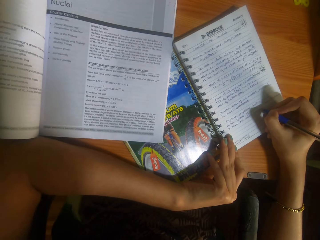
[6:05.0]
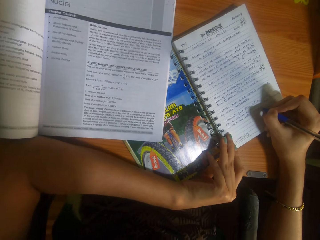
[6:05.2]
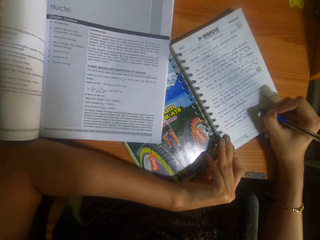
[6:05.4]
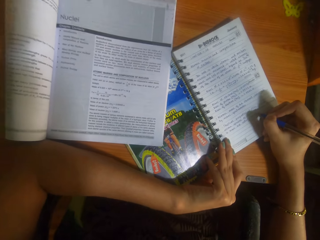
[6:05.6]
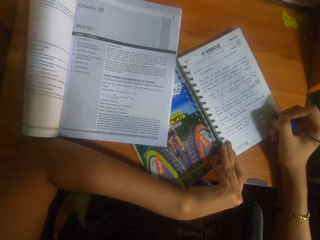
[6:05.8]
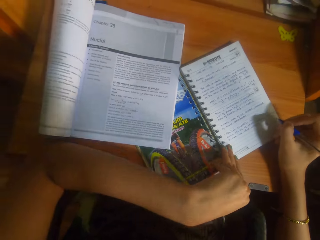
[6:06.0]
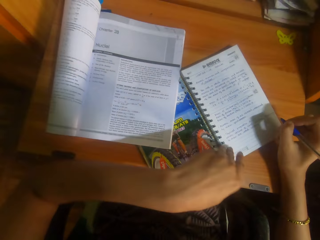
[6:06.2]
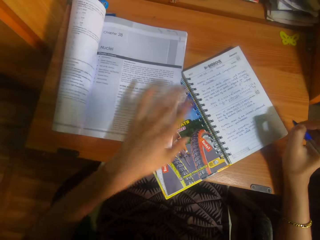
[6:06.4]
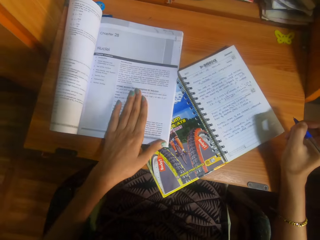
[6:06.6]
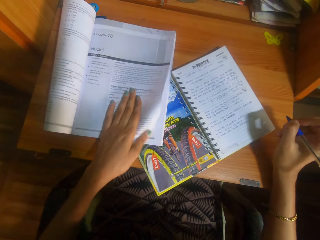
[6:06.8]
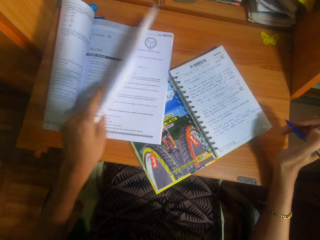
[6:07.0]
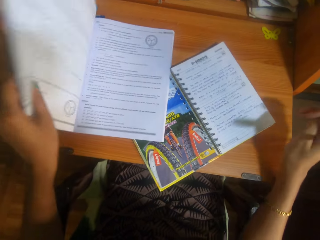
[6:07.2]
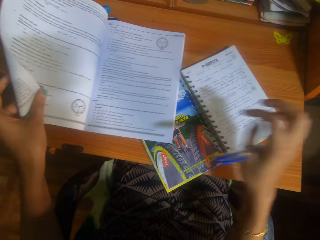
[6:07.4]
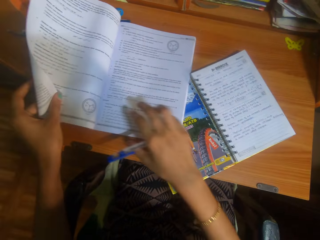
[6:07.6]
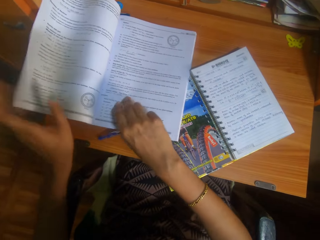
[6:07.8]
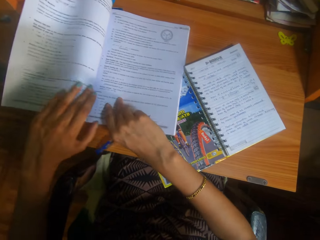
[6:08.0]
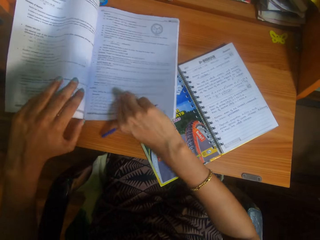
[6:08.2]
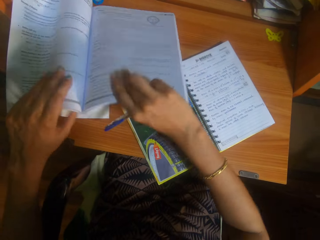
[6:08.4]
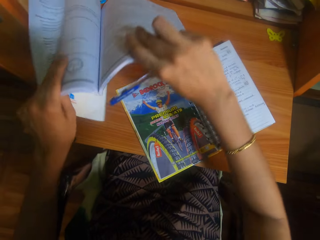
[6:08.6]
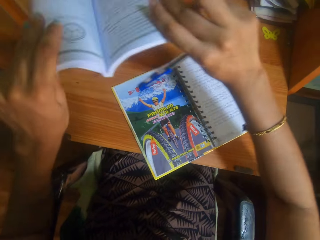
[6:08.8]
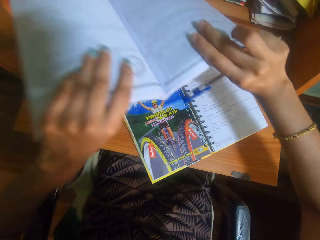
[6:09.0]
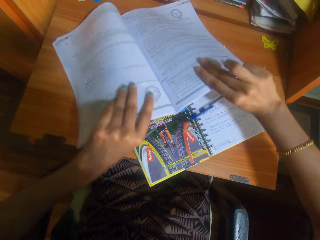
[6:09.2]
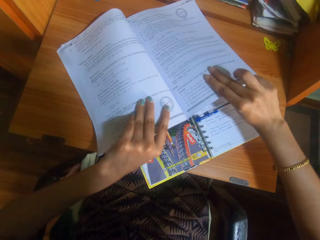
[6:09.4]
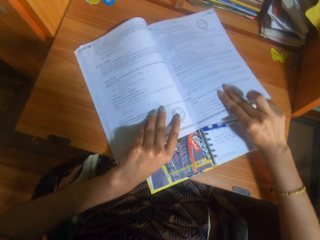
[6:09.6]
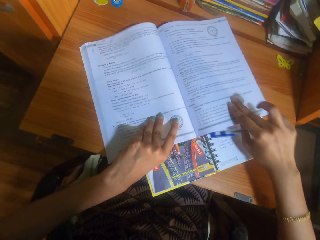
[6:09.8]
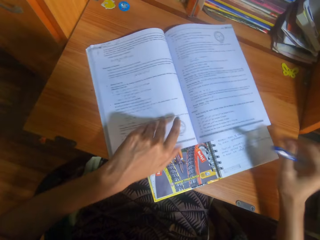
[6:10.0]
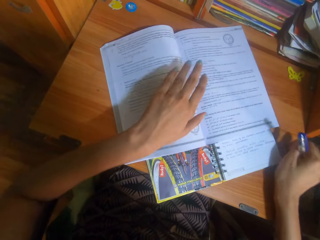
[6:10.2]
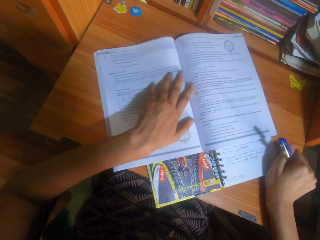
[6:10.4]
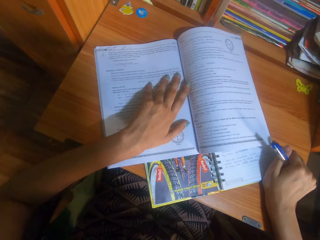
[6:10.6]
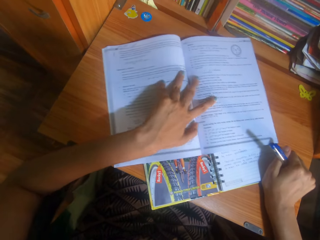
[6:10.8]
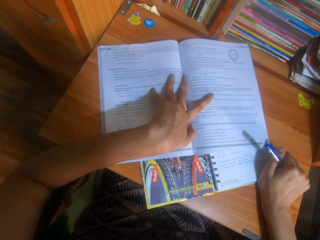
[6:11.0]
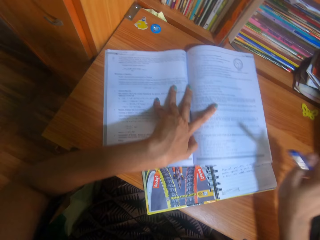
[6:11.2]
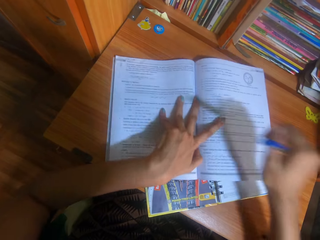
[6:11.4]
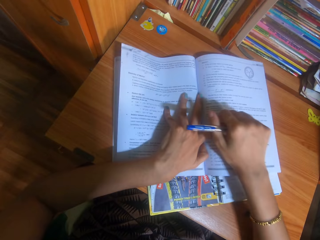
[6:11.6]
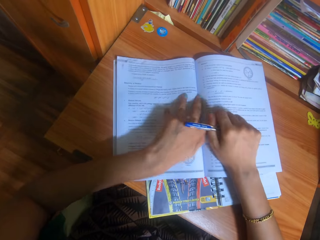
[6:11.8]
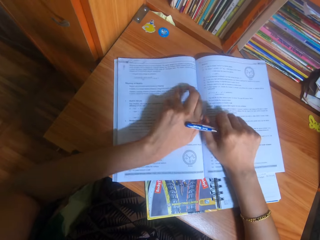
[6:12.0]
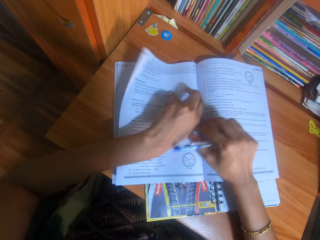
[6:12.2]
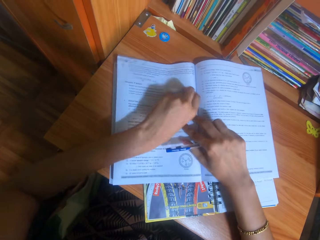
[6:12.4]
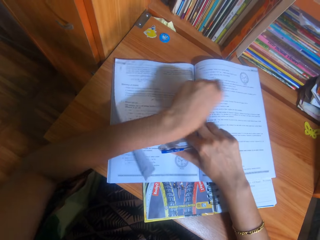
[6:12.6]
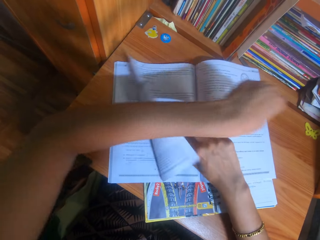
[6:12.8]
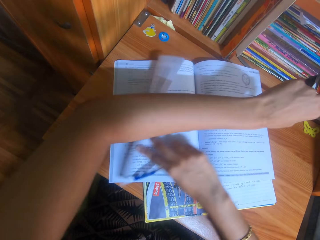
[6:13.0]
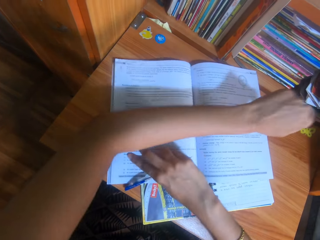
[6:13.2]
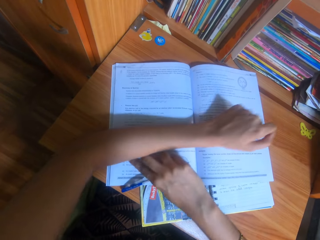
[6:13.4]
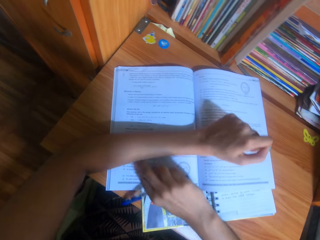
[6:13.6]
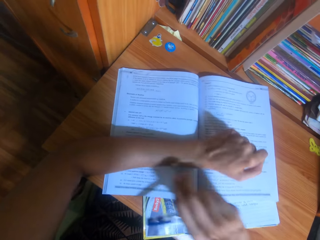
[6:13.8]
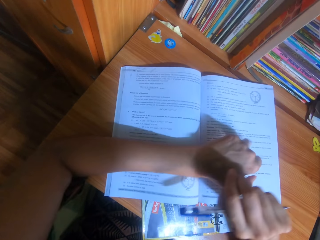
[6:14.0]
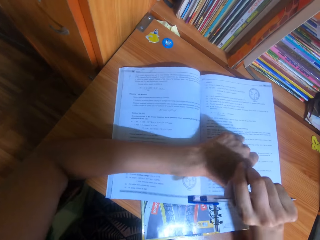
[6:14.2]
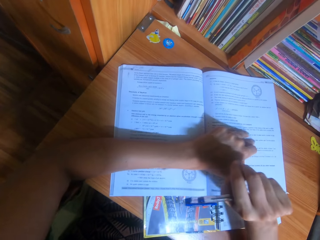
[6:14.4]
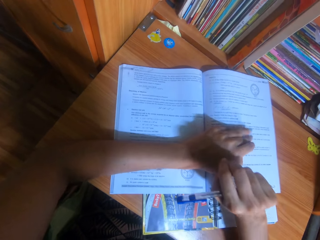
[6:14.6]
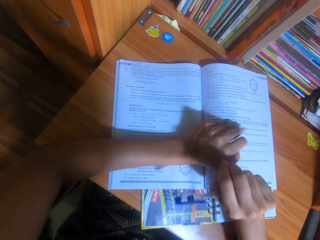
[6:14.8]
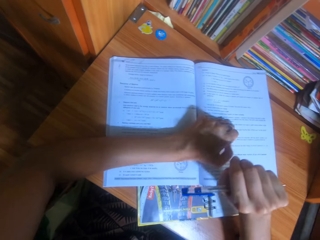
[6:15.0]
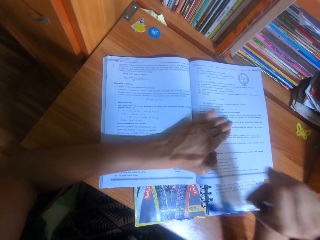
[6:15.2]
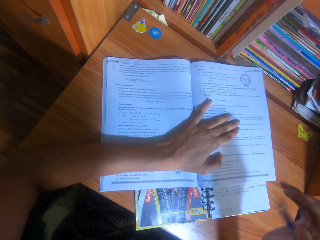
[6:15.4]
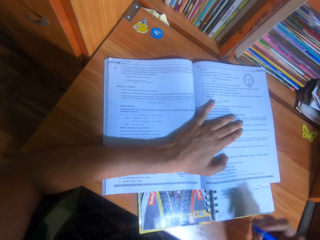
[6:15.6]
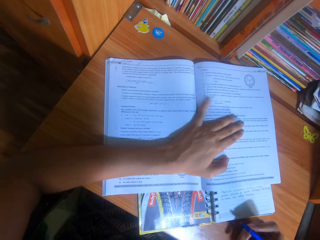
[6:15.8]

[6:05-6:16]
The camera wearer flips a page in a textbook with her left hand. She adjusts the textbook with her hands. She lifts the textbook and puts the textbook on top of the notebook. She presses the textbook. She rests her left hand on the textbook.

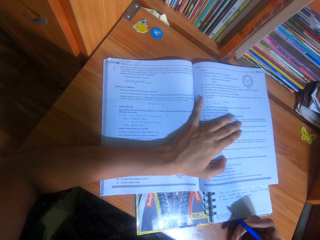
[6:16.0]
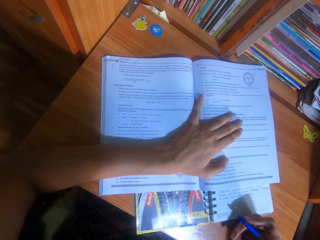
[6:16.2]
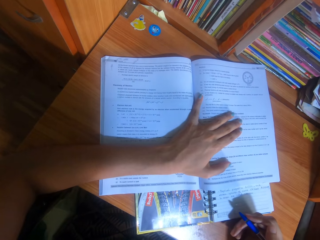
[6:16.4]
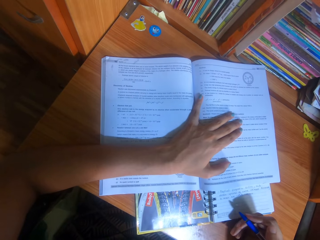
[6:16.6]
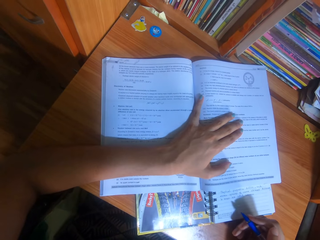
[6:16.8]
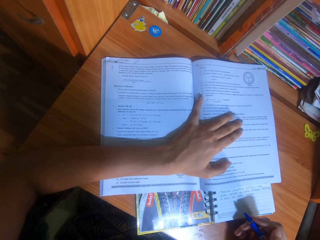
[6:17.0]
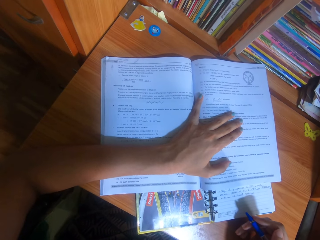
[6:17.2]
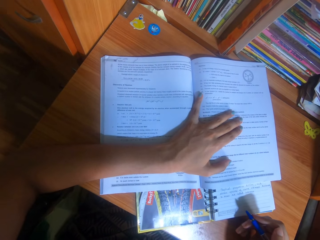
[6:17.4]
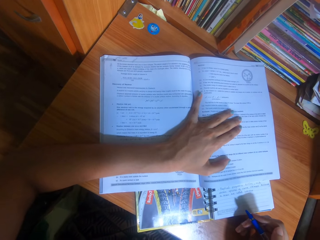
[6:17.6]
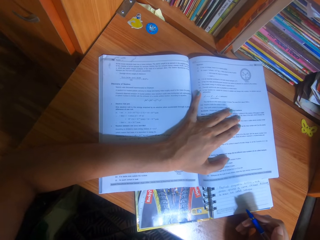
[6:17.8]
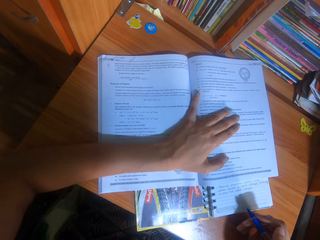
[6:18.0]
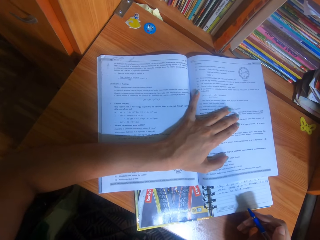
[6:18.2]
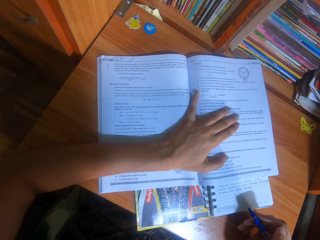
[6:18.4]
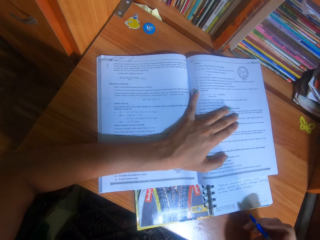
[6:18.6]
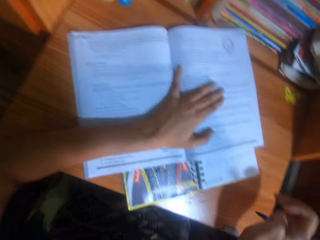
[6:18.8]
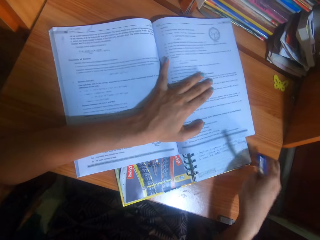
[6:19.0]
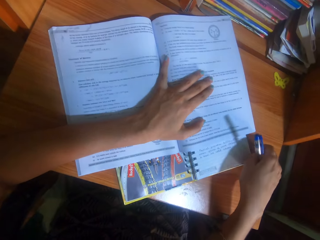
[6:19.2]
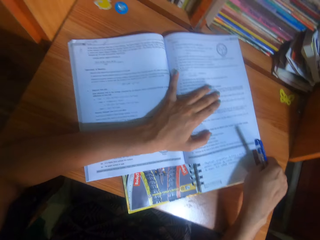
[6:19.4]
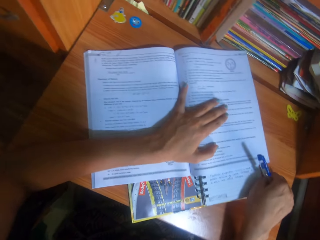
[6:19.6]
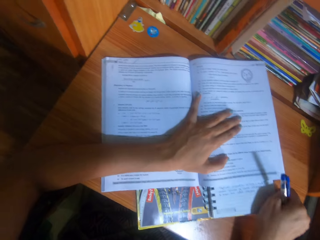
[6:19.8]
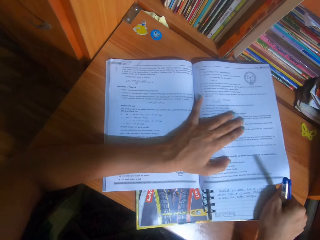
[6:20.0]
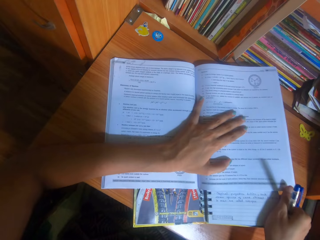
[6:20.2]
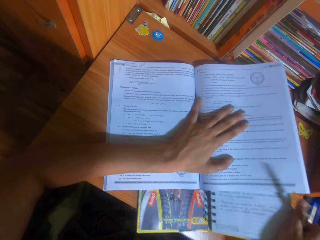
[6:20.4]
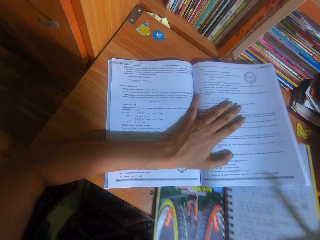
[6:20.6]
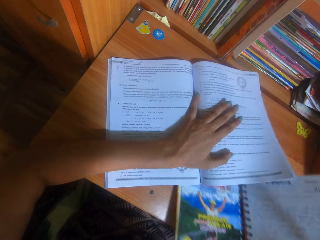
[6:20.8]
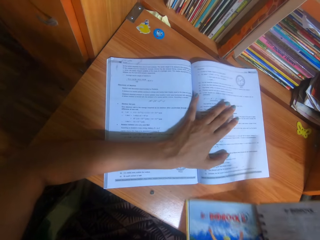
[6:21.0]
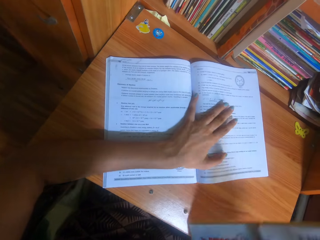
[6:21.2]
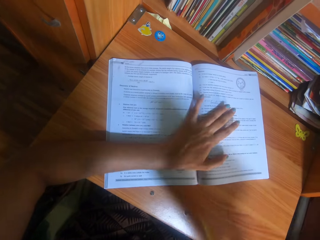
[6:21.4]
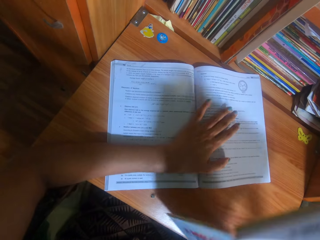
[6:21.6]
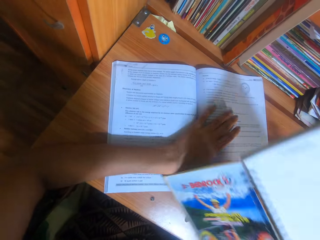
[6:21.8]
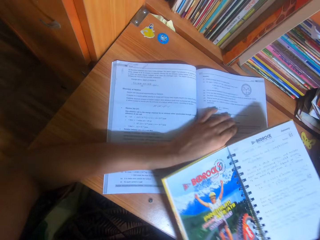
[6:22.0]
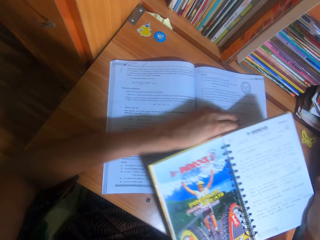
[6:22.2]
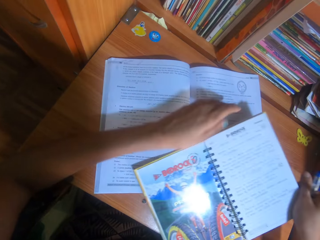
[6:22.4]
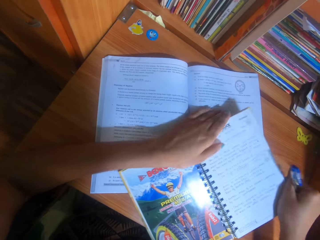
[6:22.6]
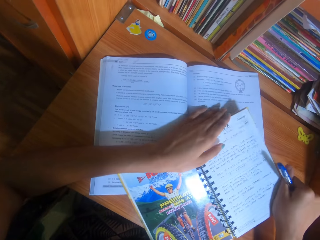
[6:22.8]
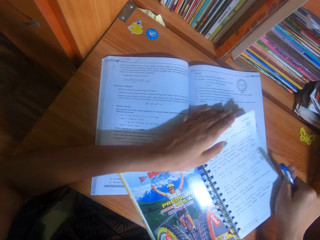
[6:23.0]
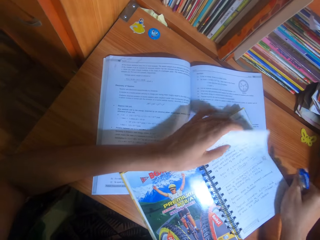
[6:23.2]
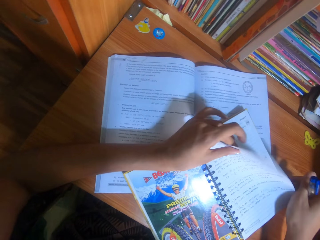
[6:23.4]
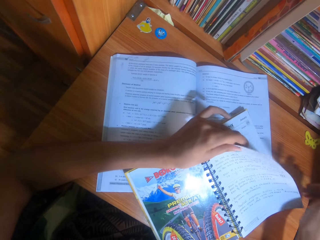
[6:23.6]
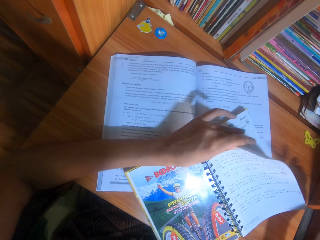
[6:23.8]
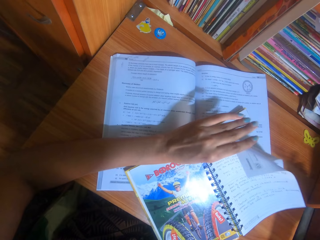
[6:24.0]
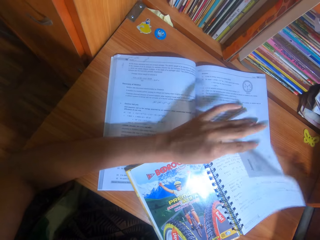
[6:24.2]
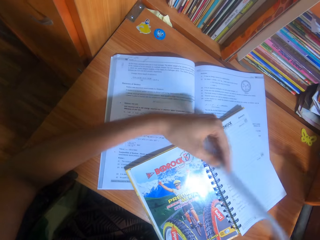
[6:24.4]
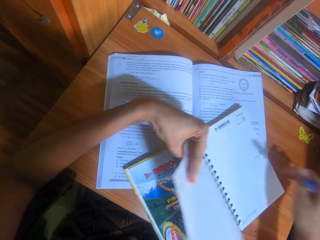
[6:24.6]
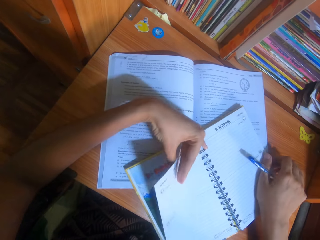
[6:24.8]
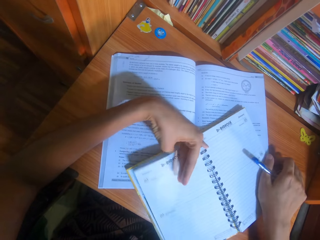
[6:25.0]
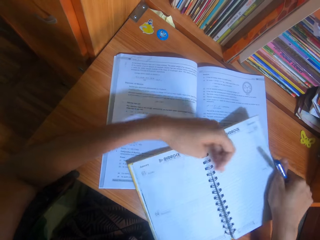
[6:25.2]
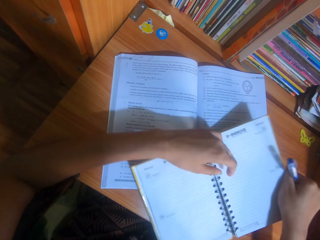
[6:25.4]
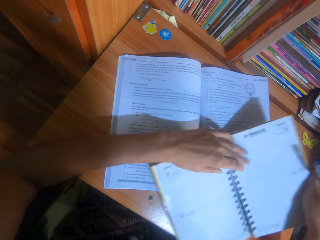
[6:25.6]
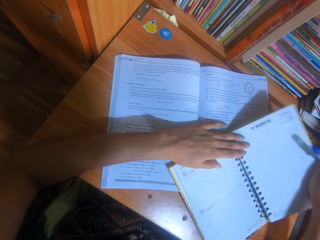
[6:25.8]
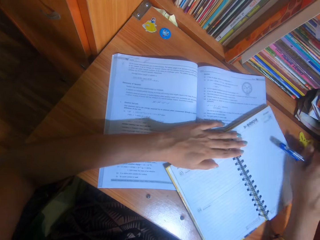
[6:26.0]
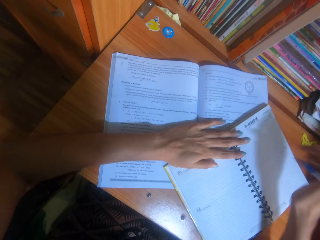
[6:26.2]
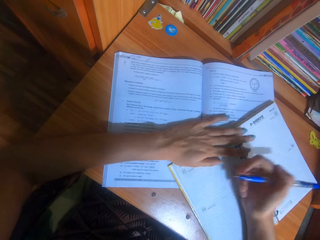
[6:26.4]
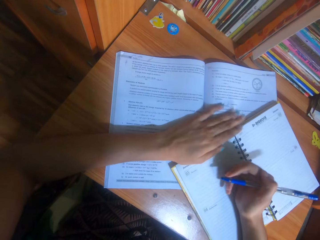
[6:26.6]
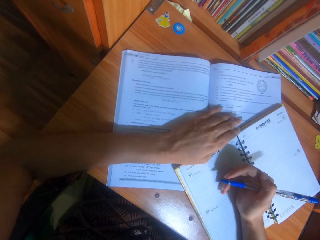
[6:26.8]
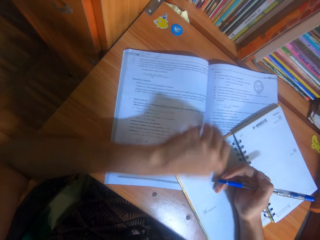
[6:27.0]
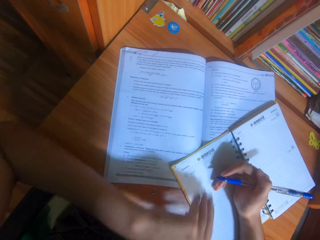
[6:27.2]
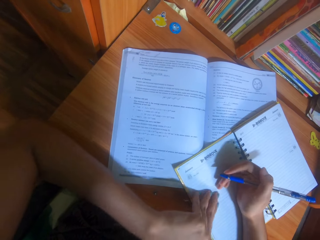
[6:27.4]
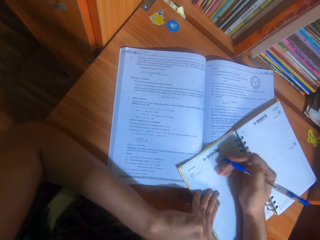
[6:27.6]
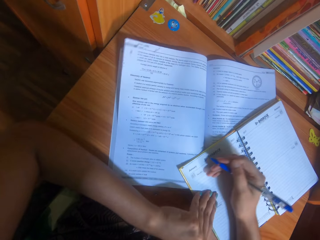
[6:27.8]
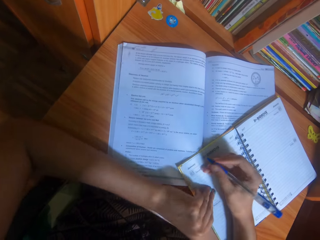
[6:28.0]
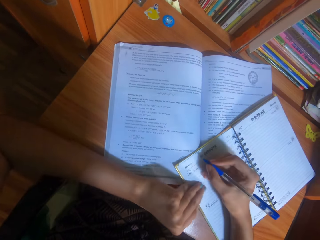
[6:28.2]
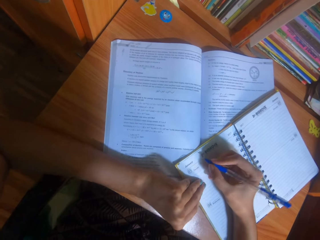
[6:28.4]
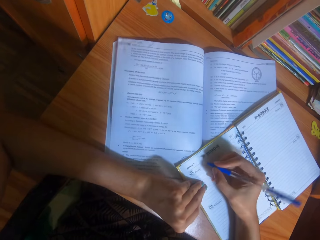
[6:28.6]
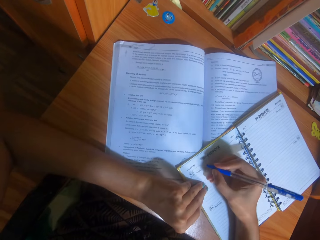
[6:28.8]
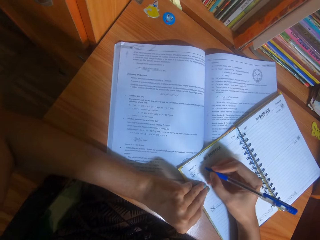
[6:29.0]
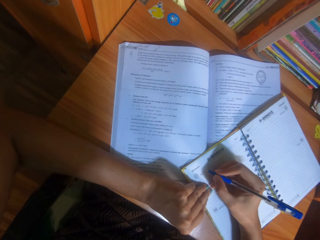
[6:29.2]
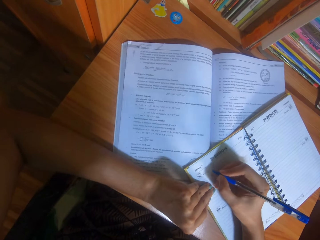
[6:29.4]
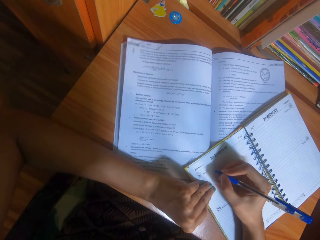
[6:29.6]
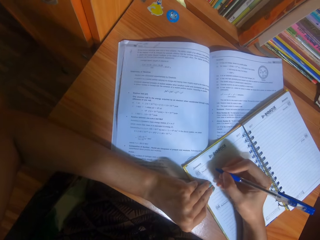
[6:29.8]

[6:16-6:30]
The camera wearer speaks. She repositions the book on the table with her right hand. She picks up the notebook and puts the notebook on the textbook. She flips a page in the textbook with her left hand. She flips the page of the notebook. She writes notes in the notebook.
